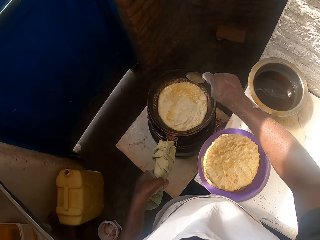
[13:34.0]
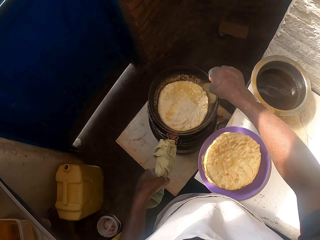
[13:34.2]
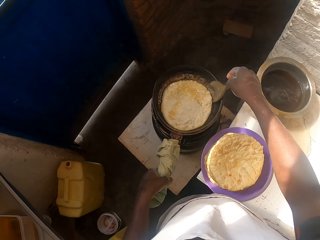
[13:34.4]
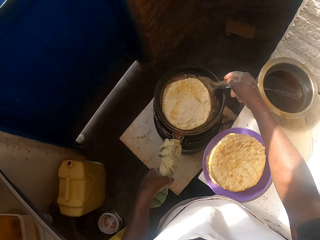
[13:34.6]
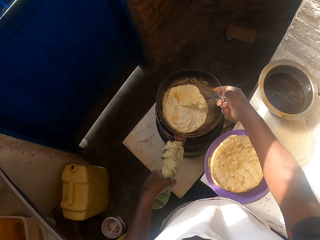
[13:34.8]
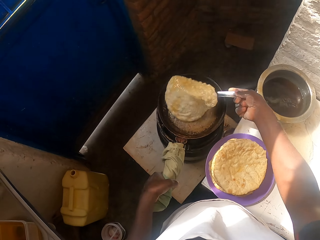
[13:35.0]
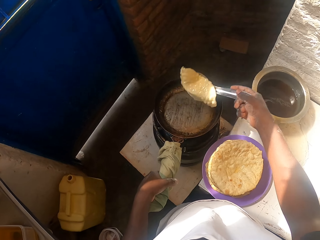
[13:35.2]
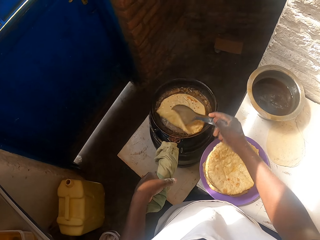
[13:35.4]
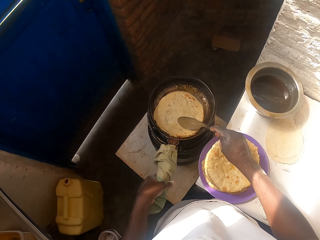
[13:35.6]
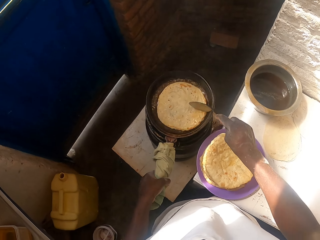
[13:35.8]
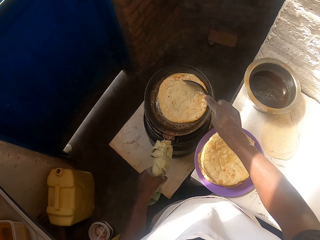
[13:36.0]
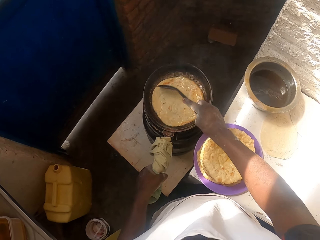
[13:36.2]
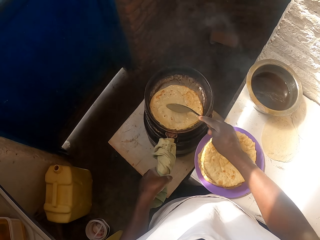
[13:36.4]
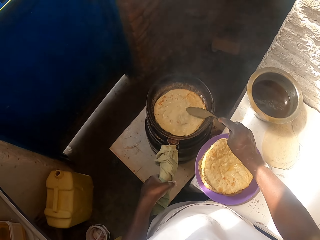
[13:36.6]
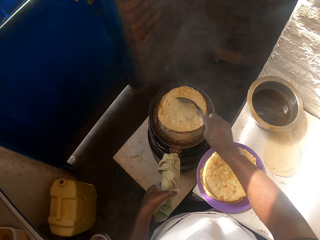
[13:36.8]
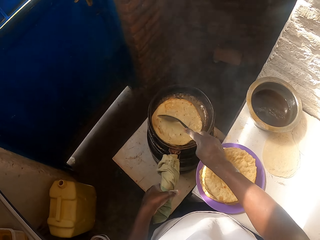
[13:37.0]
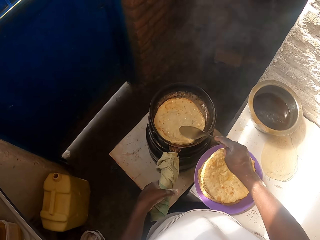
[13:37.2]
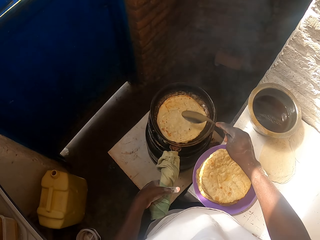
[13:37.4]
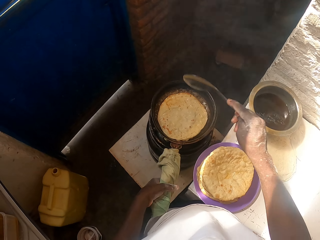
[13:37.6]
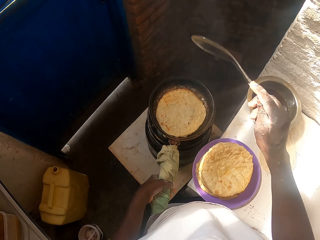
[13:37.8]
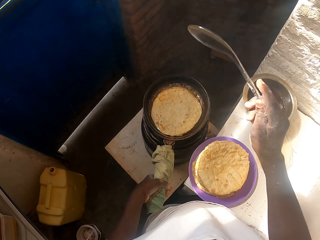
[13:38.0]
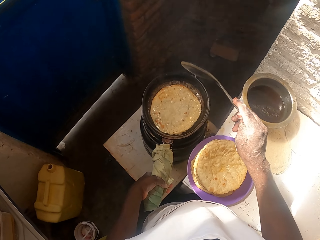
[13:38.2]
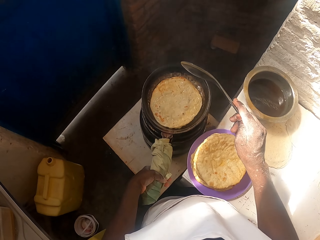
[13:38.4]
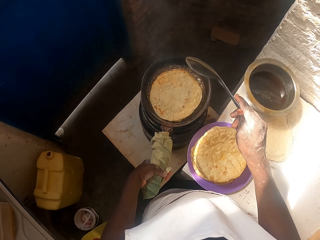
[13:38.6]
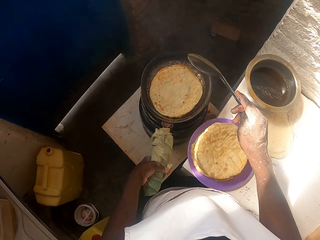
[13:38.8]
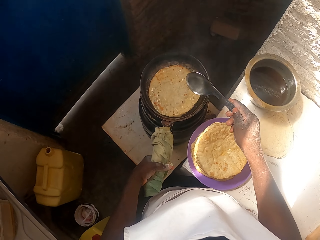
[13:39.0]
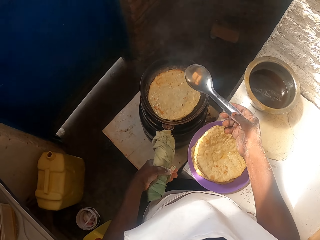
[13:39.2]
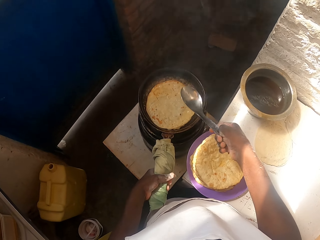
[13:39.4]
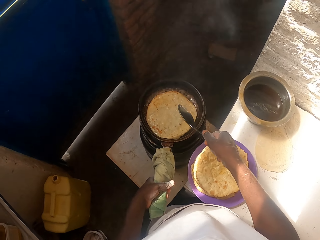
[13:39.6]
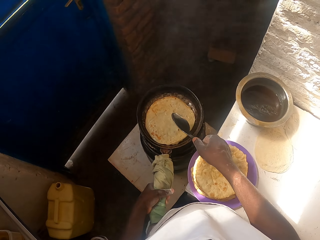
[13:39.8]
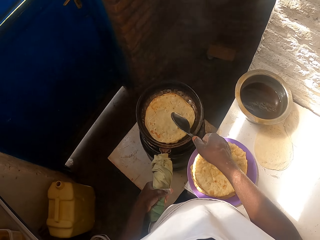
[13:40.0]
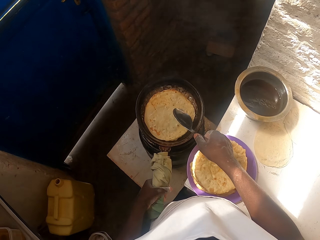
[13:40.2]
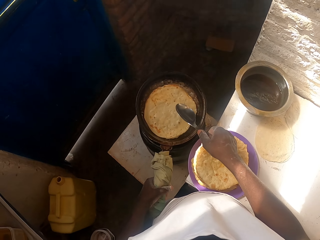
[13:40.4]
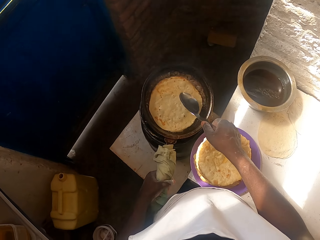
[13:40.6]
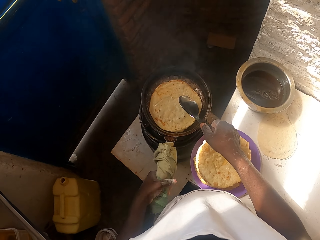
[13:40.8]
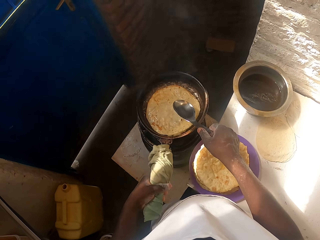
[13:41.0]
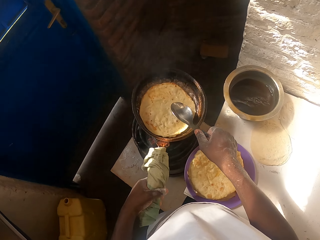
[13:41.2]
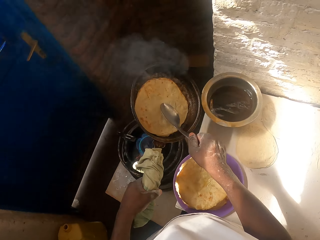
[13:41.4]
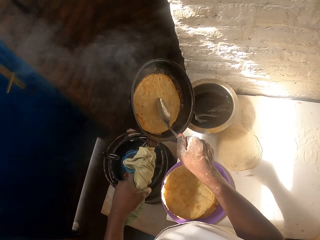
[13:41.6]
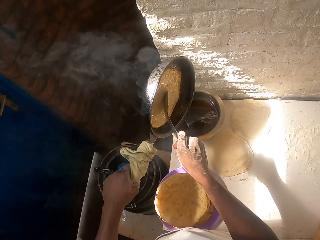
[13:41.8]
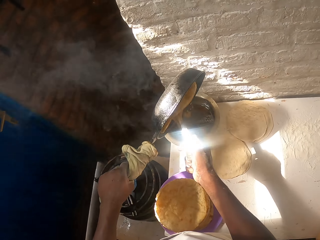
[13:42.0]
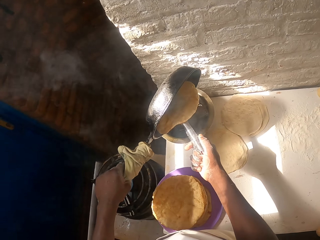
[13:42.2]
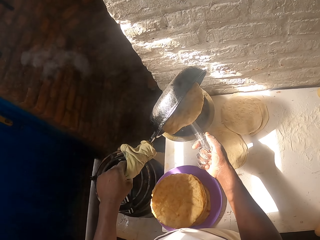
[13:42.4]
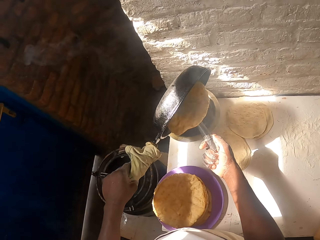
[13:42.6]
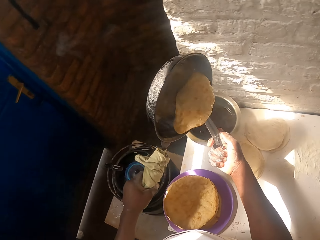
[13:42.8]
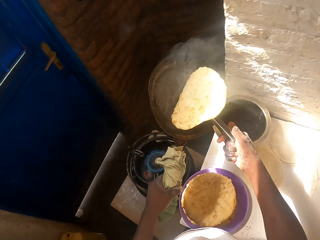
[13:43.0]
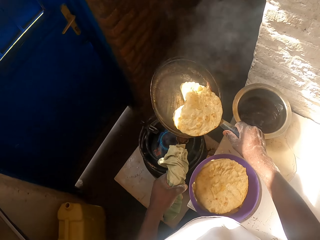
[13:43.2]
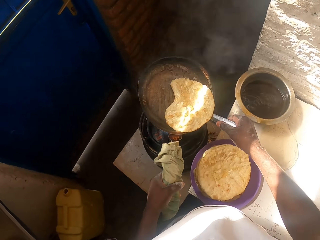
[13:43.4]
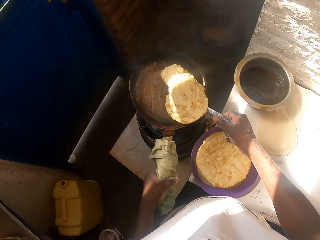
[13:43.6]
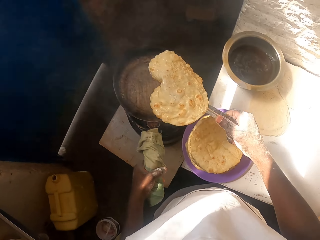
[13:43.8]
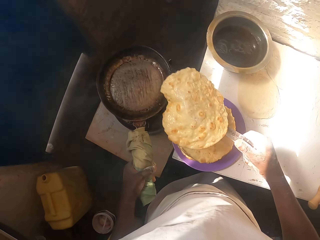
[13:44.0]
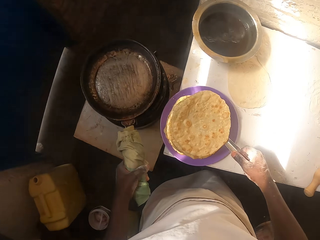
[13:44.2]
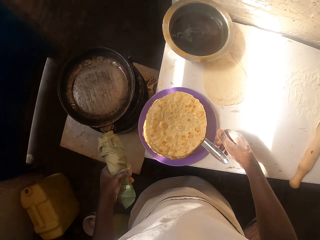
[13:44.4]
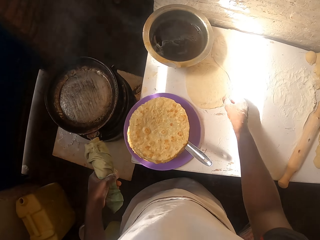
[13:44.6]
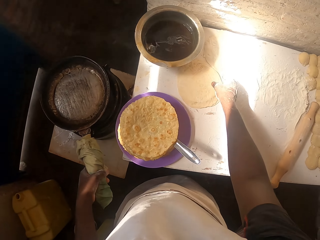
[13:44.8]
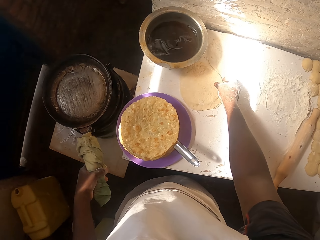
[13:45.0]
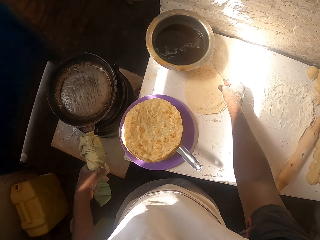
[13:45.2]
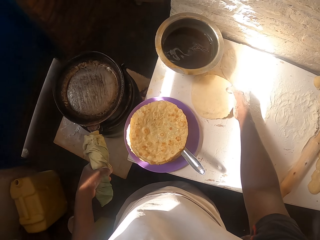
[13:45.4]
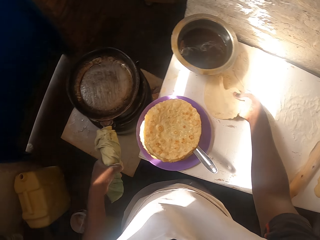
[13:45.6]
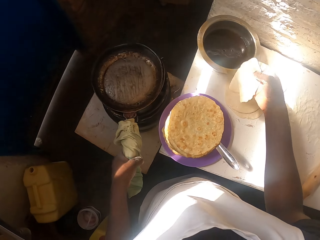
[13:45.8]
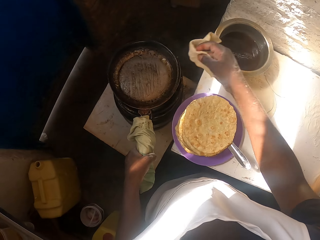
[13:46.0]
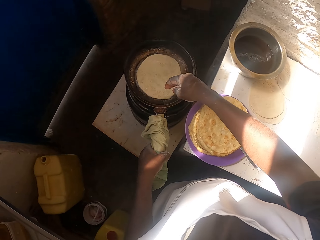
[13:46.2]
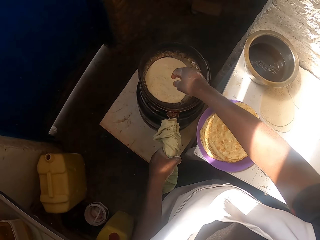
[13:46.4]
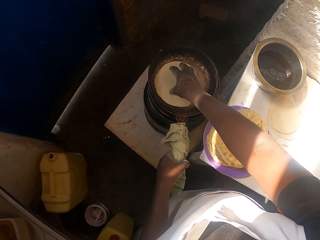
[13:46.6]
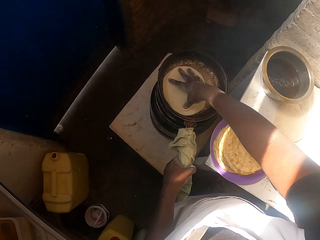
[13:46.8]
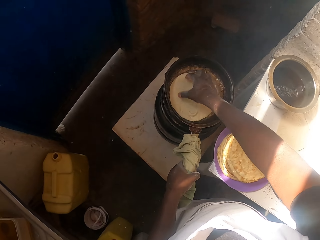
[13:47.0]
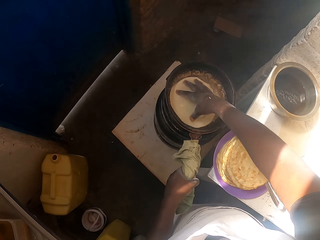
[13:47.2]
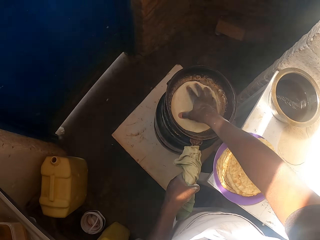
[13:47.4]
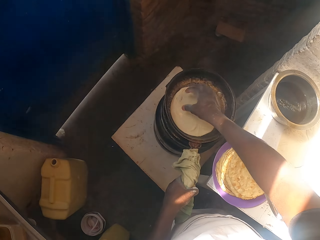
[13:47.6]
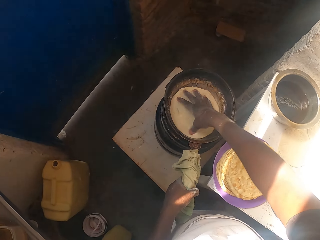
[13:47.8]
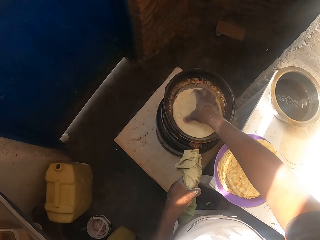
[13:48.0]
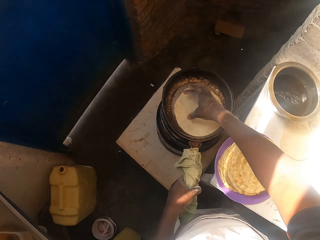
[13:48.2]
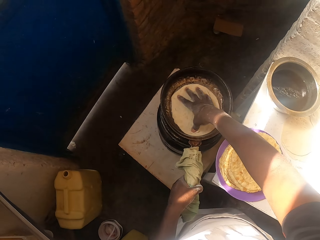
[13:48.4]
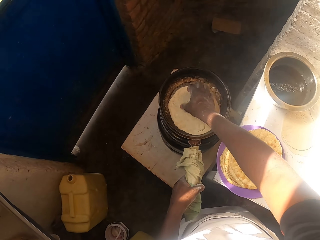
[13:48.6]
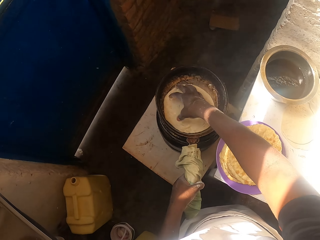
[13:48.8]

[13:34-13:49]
The camera wearer turns the flat bread on the pan. They roll the flat bread. They pour oil in the cooking pot. They turn the flat bread on the pan. They put the flat bread on the plate. They turn the dough in the pan. They place the dough in the pan. They press the dough in the pan.

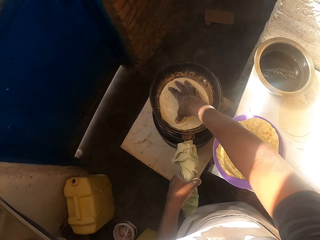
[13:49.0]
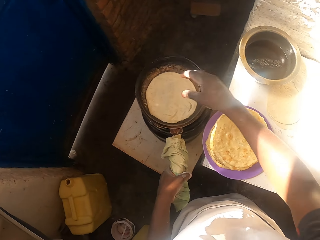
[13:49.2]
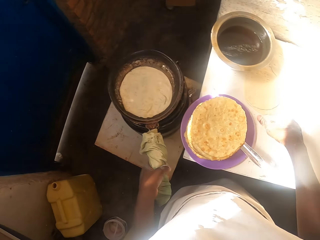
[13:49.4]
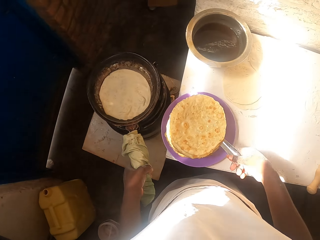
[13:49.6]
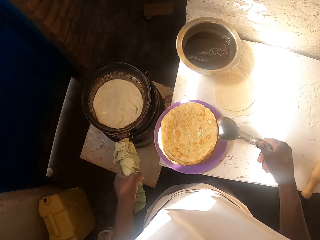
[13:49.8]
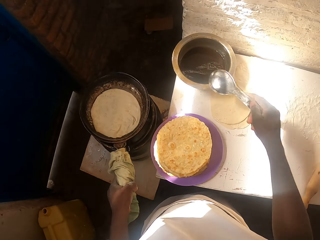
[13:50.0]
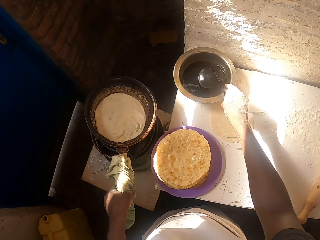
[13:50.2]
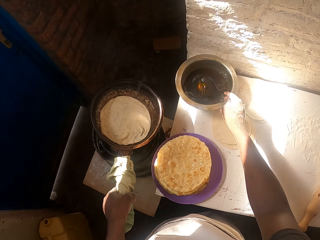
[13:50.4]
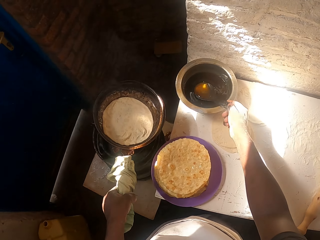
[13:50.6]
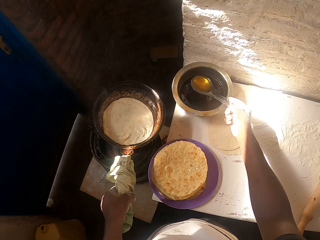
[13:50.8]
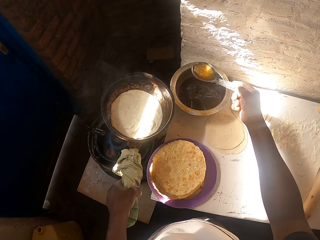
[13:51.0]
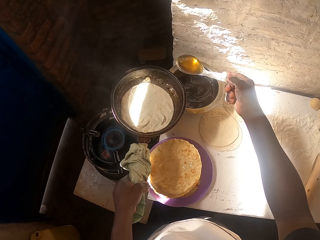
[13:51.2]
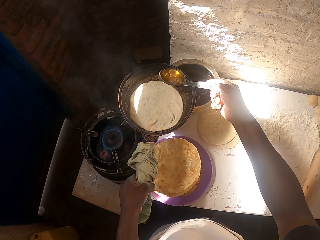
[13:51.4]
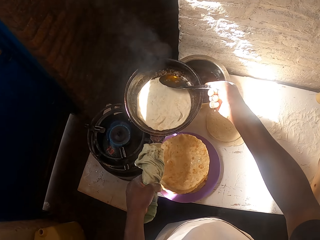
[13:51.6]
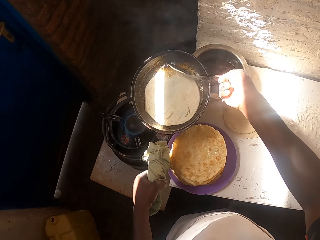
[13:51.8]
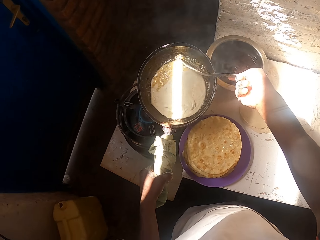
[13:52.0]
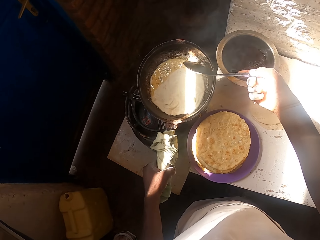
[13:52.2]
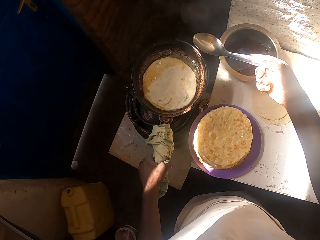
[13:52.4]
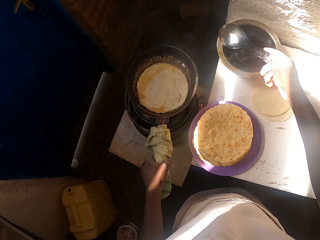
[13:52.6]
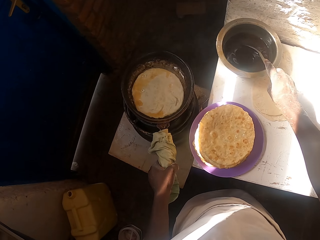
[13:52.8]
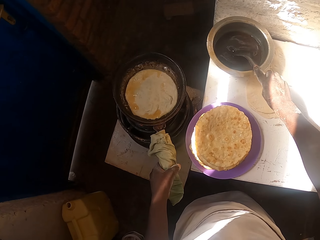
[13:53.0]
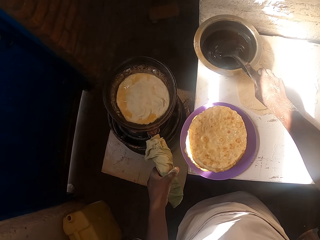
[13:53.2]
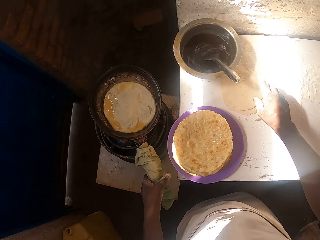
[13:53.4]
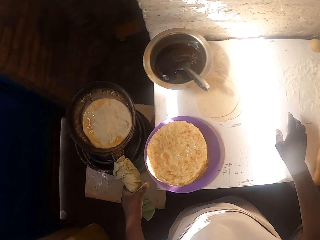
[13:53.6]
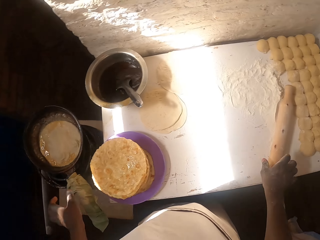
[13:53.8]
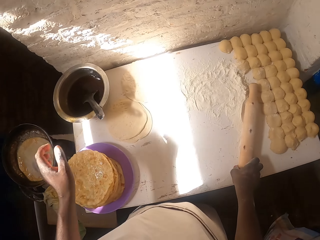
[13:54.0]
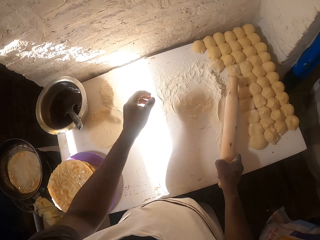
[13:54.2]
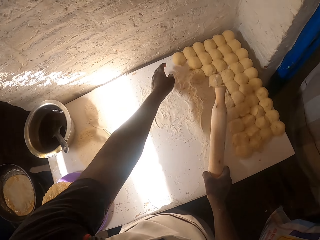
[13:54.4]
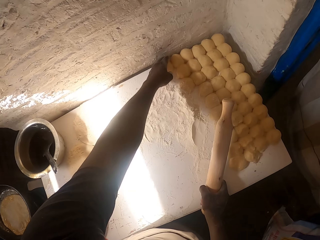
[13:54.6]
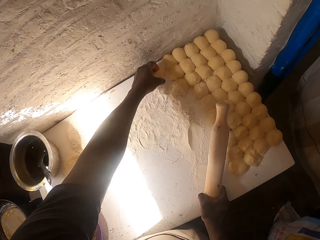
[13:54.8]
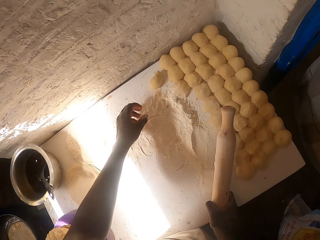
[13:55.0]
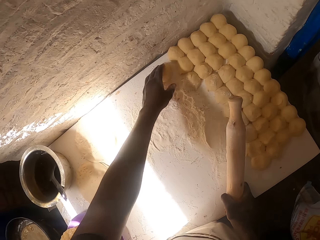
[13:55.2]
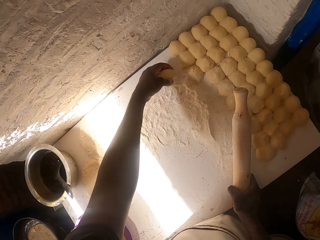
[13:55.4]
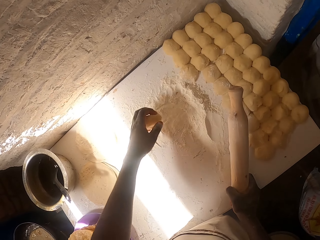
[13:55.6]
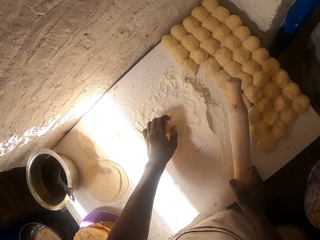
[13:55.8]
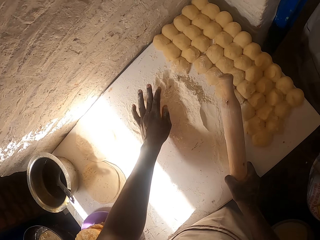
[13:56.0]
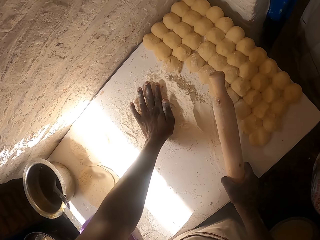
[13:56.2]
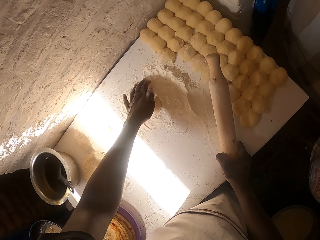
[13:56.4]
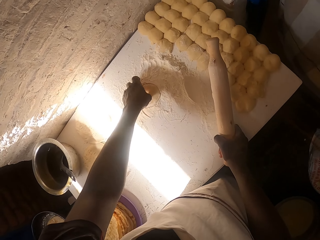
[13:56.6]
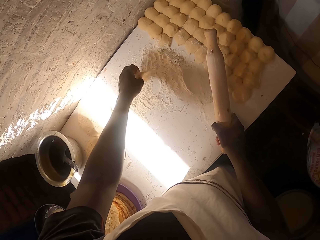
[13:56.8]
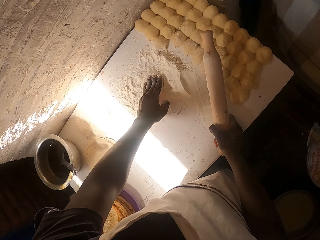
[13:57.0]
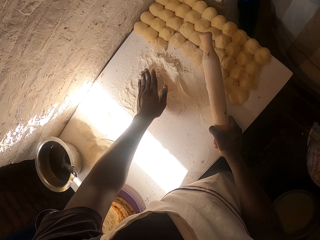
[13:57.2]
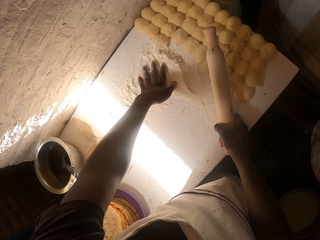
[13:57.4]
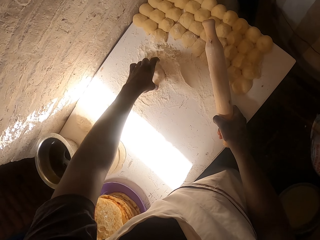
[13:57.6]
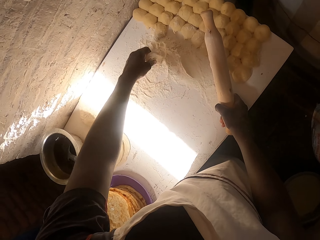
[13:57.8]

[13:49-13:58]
The camera wearer takes the serving spoon from the plate. They take cooking oil with the serving spoon. They pour the cooking oil on the dough. They lift the pan. They place the pan on the gas stove. They put the serving spoon in the cooking pot. They take a rolling pin. They take a dough. They pass the dough through the flour. They press the dough in the pan. They turn the dough.
